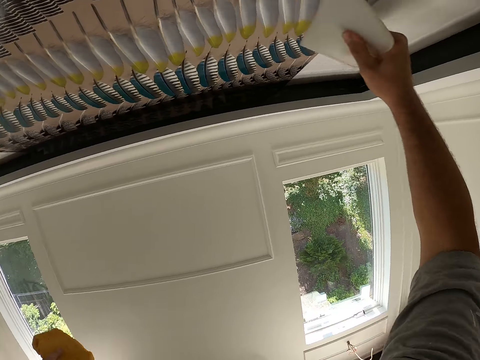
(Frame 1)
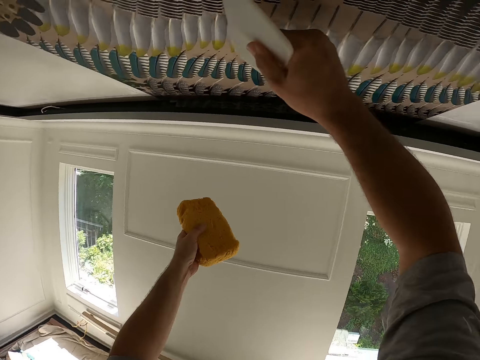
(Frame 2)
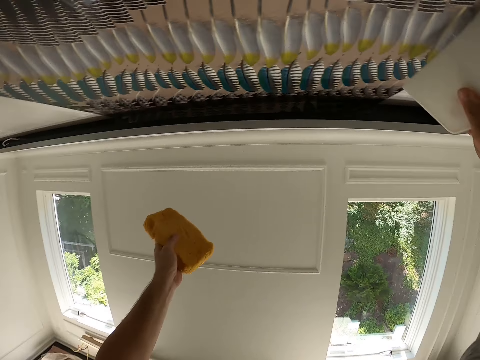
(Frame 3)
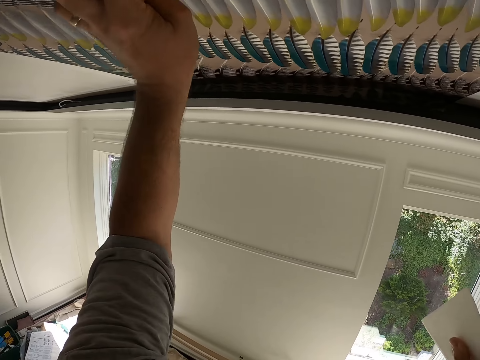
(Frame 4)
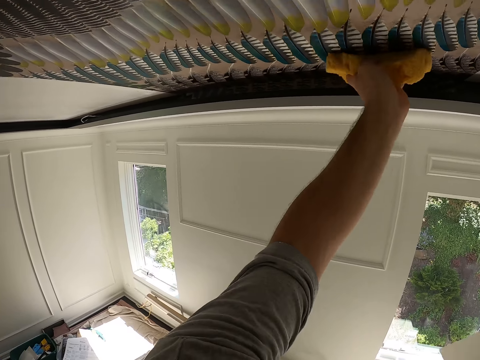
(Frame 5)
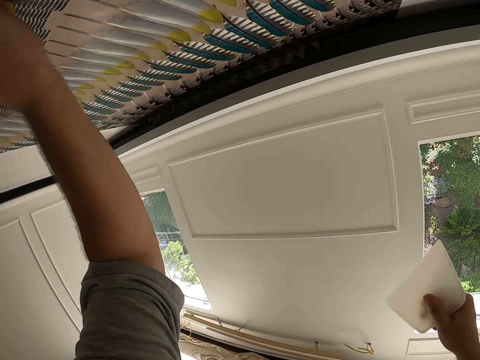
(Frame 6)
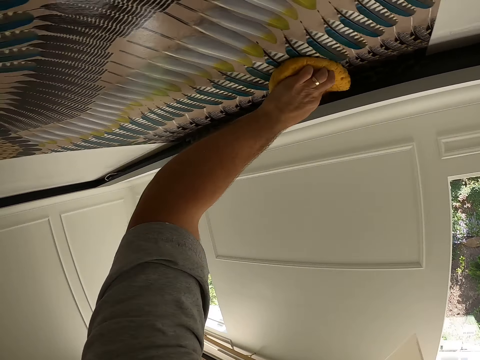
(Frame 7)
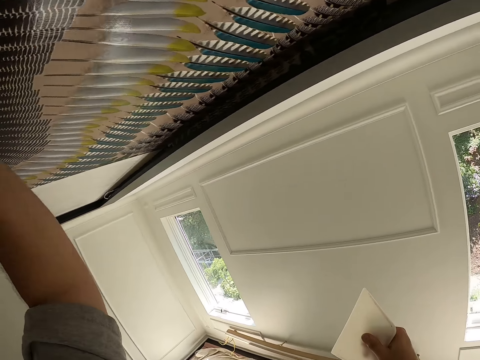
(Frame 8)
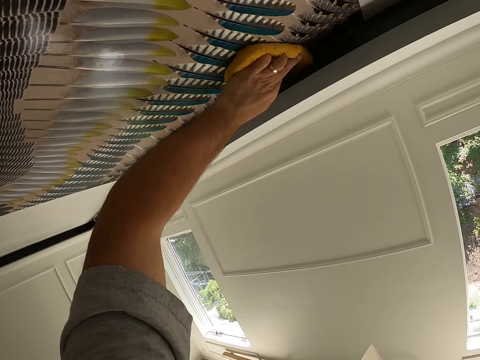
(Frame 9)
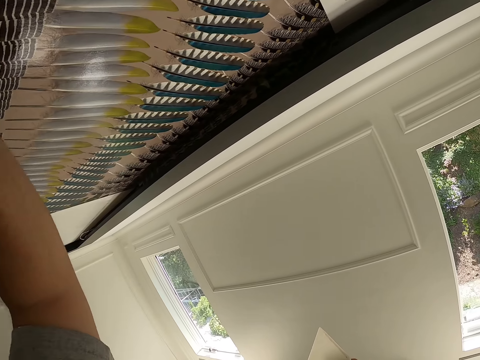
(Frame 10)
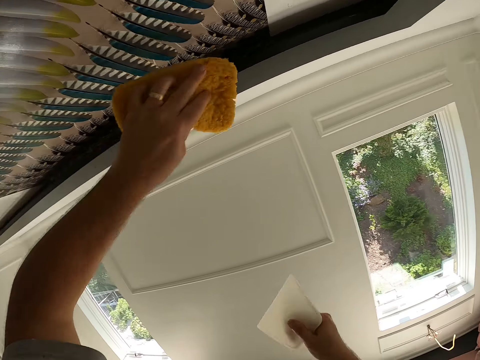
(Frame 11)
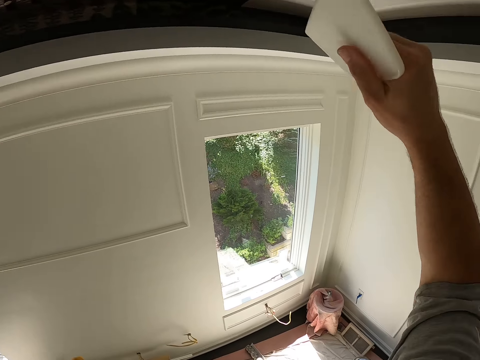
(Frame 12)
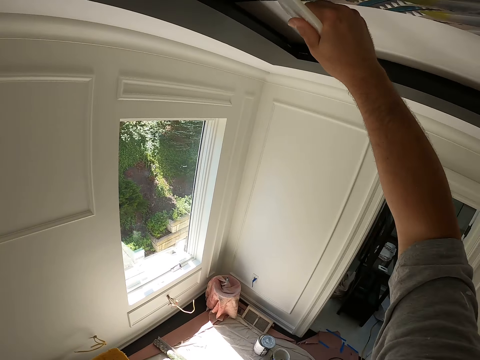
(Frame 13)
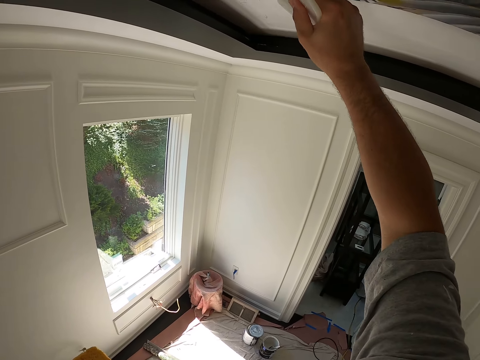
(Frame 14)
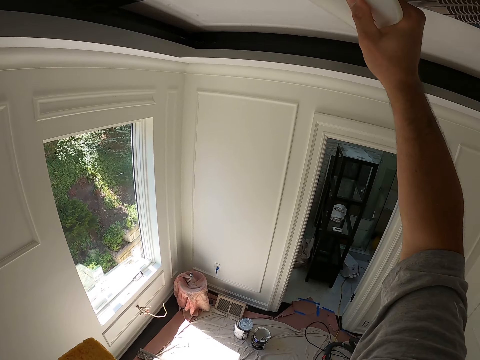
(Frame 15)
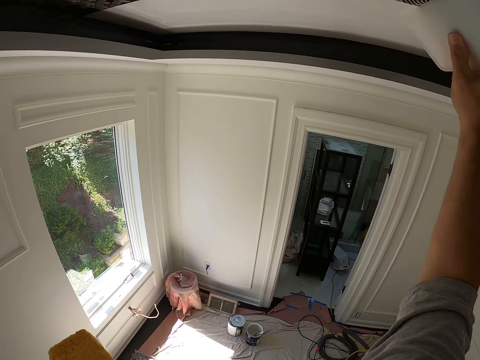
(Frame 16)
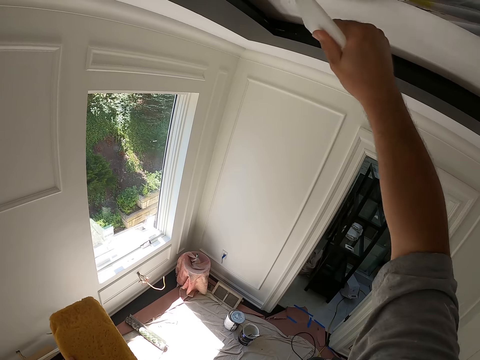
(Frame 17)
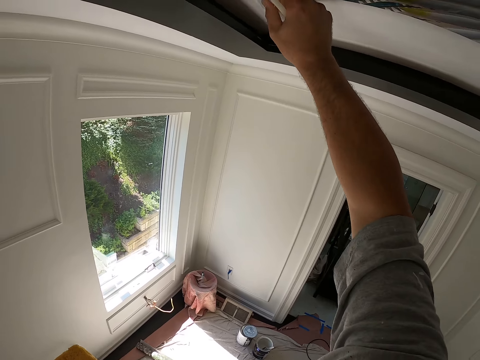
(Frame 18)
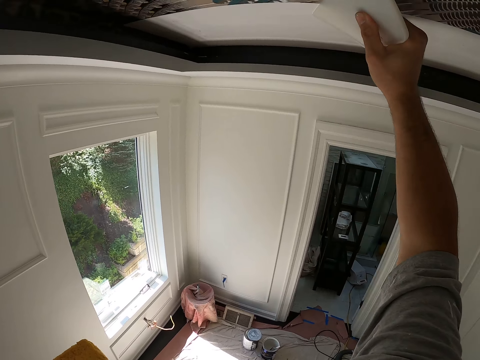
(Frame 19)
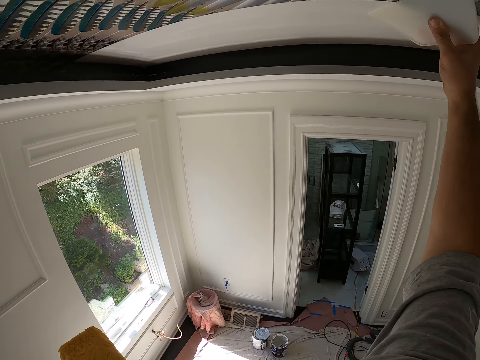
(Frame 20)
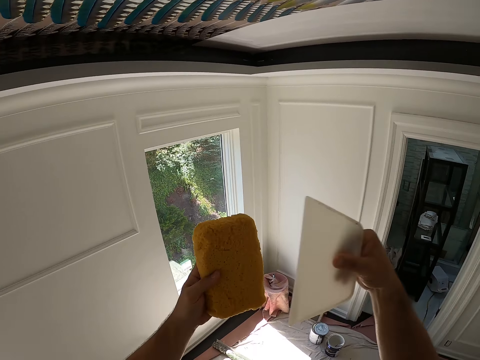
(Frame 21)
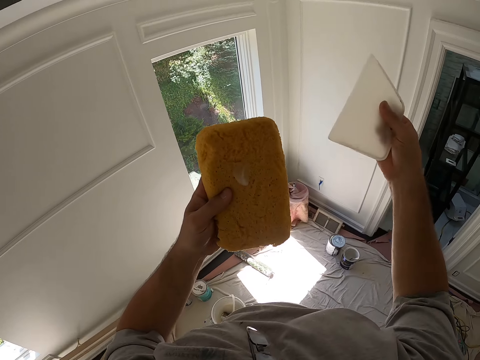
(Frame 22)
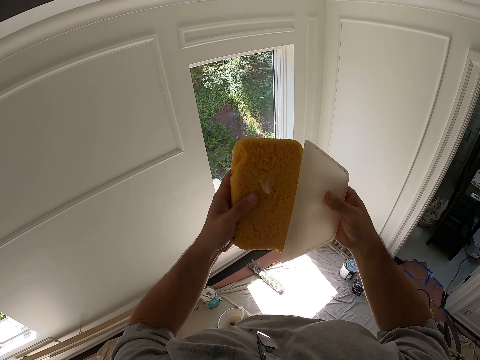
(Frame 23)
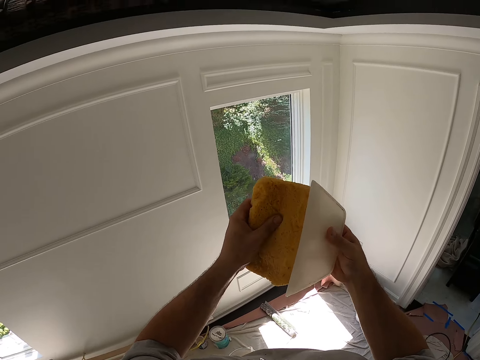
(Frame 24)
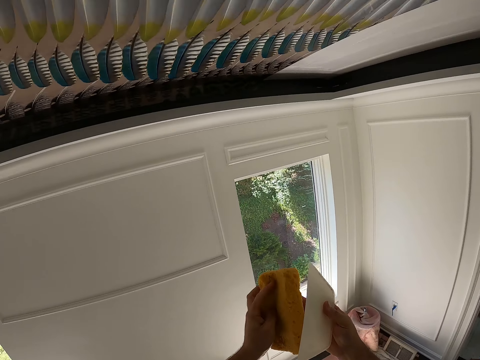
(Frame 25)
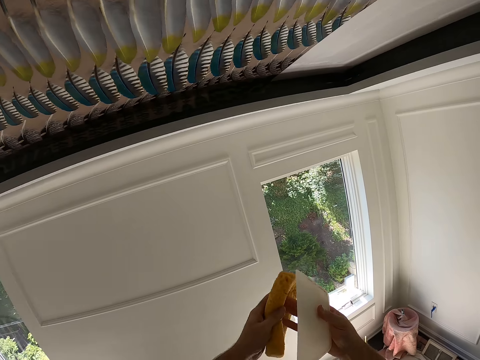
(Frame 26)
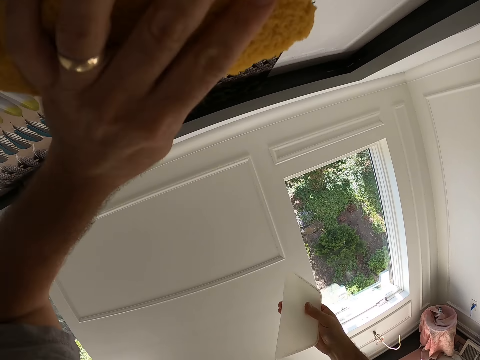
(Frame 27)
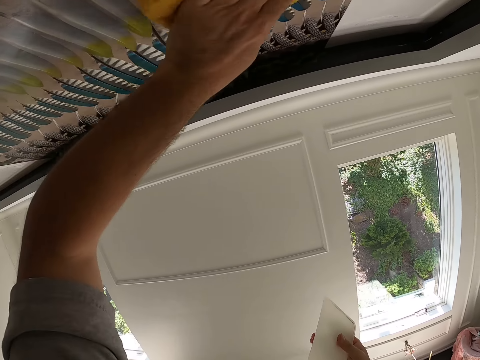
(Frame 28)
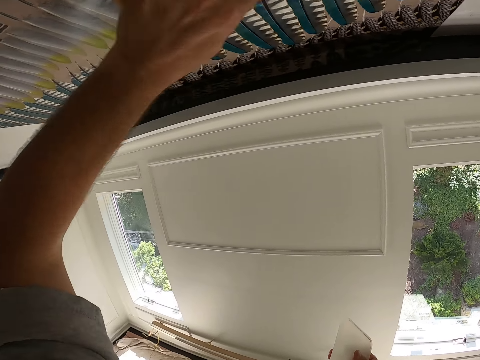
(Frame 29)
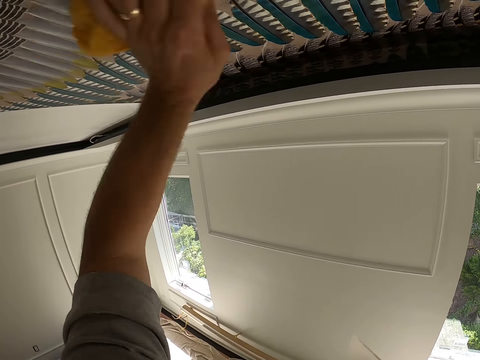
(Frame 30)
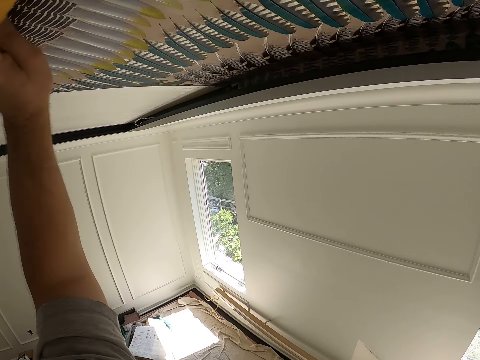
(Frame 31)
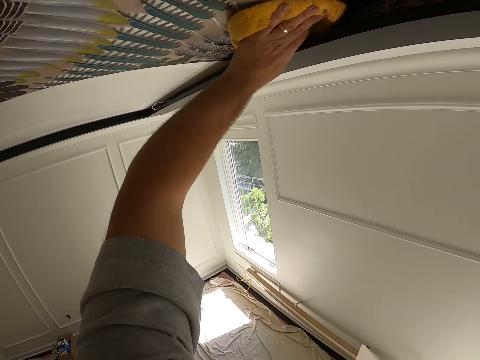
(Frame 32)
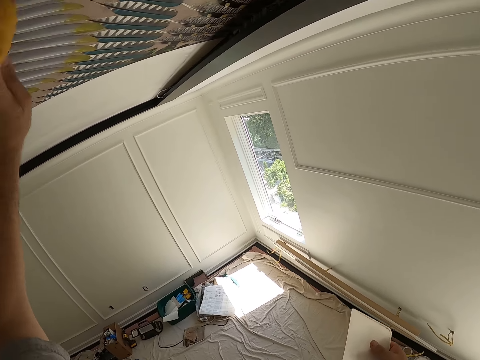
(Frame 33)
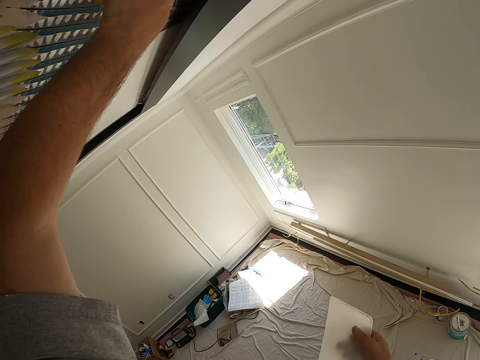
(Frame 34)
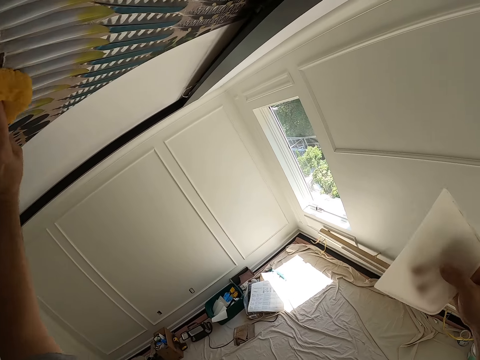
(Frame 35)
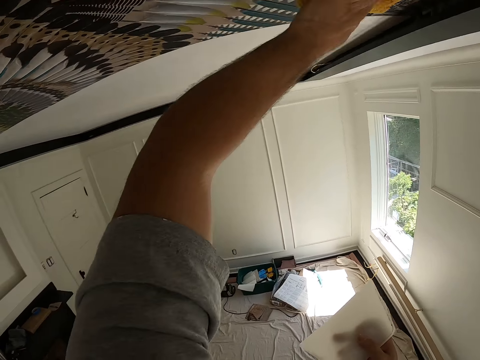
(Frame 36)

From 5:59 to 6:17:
The camera wearer continues wiping the surface of the wallpaper with the foam. They move the squeegee along the surface of the wallpaper. They fit the wallpaper. They wipe the squeegee on the foam. They continue wiping the surface of the wallpaper with the foam.

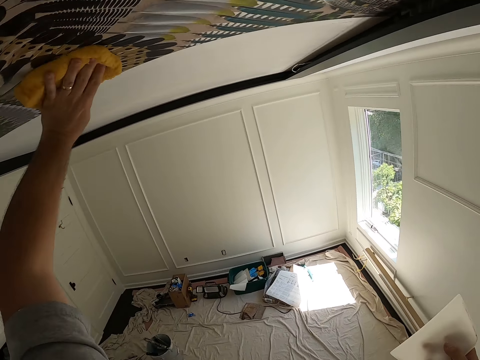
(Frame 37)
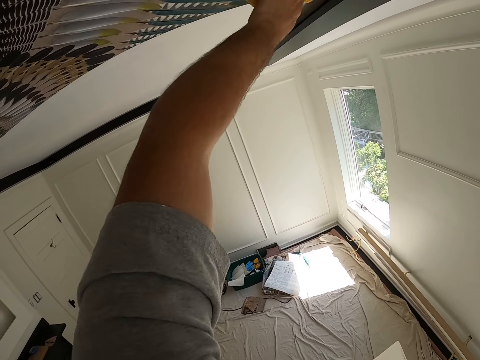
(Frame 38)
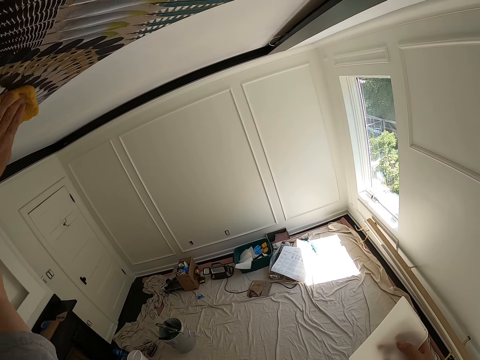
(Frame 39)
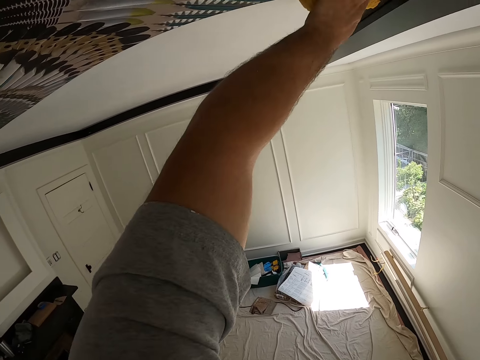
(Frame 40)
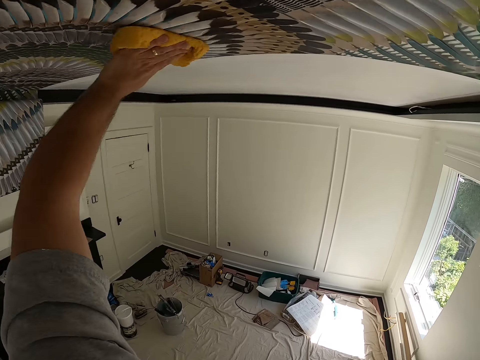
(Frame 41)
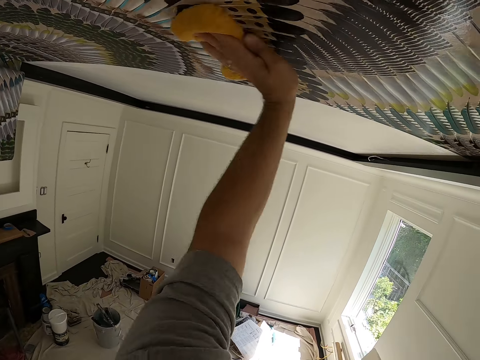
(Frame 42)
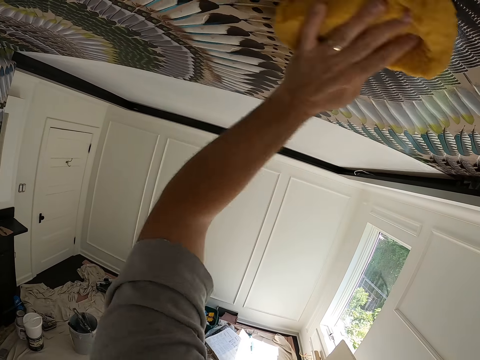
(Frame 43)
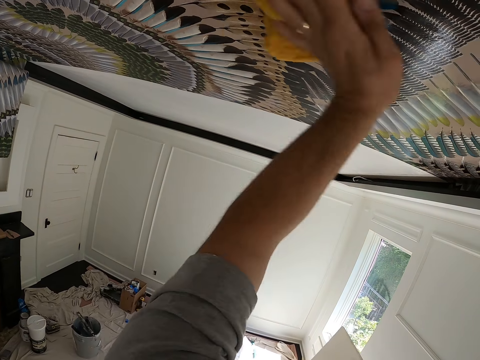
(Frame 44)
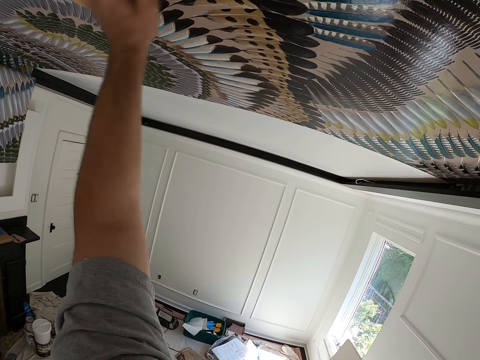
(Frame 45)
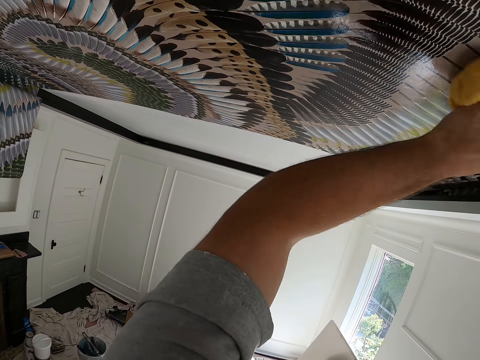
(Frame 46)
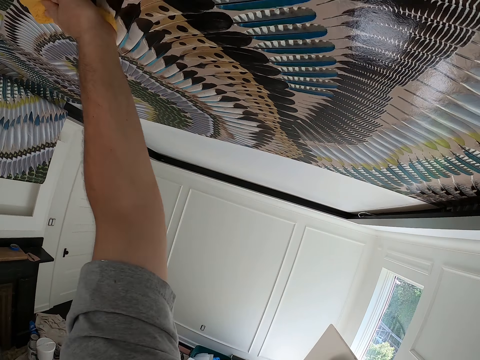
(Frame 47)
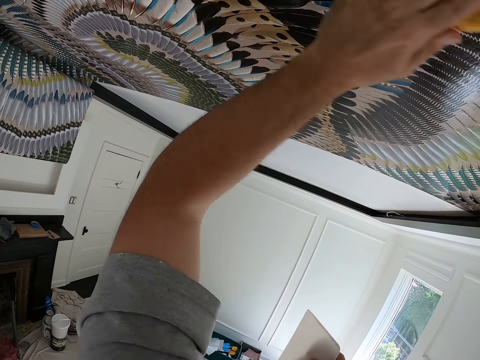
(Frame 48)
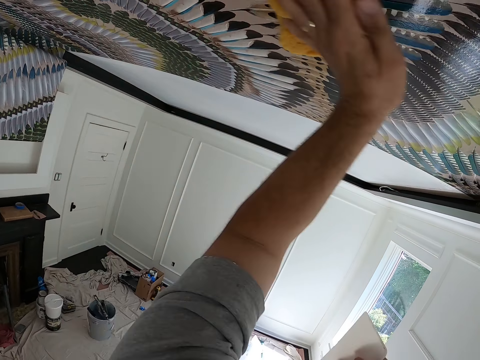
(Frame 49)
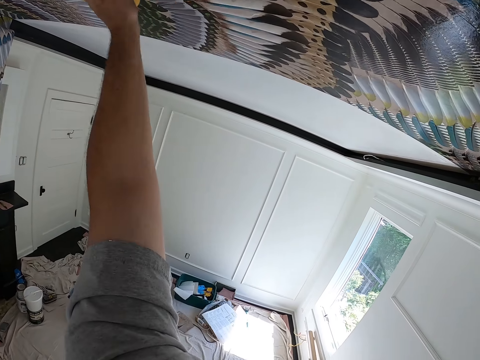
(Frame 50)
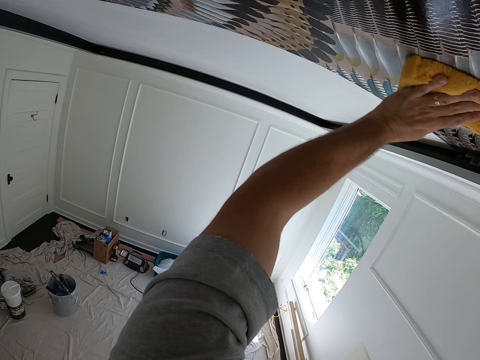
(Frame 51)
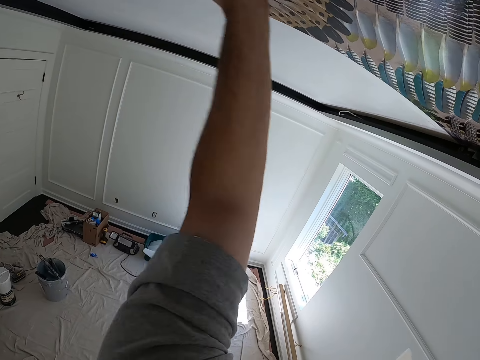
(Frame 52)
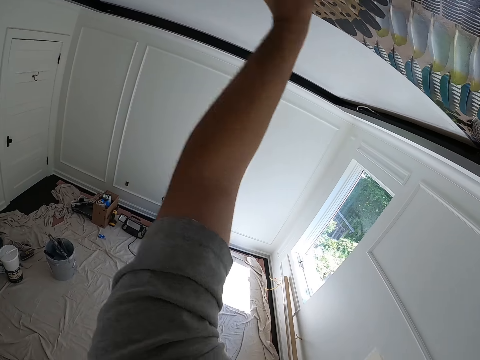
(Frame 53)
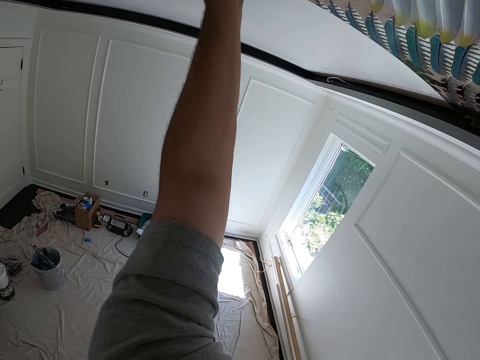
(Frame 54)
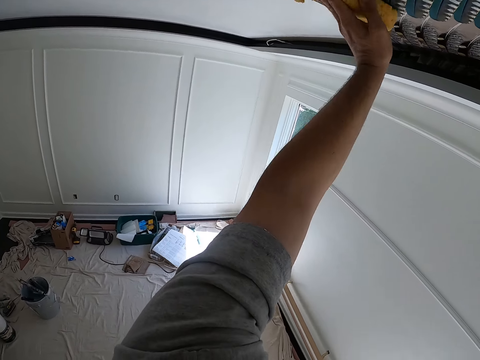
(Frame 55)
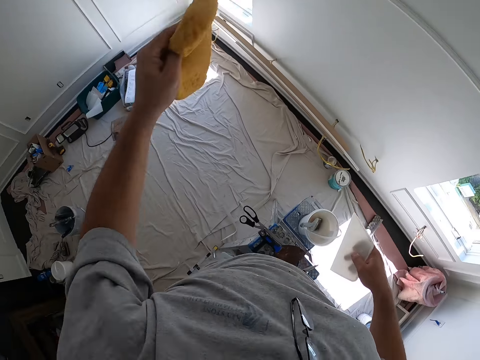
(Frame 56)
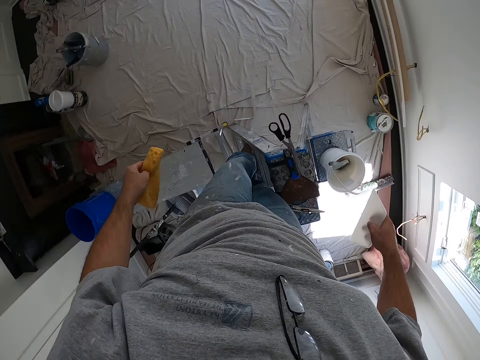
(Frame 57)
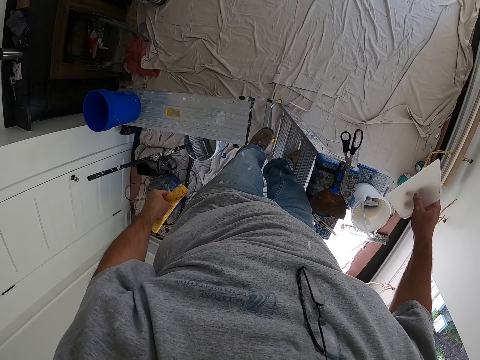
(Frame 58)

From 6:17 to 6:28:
The camera wearer steps down from the ladder onto the bench.
